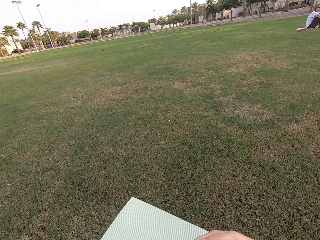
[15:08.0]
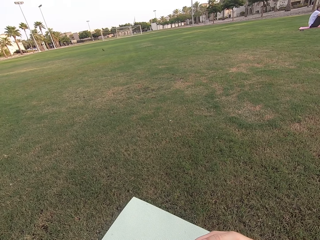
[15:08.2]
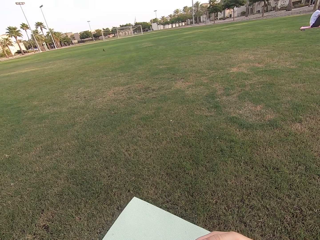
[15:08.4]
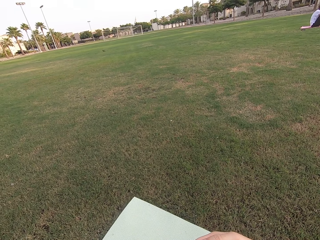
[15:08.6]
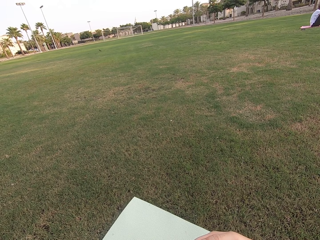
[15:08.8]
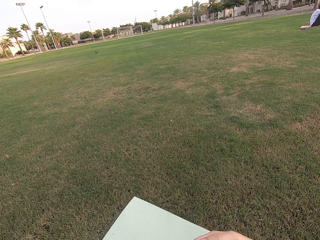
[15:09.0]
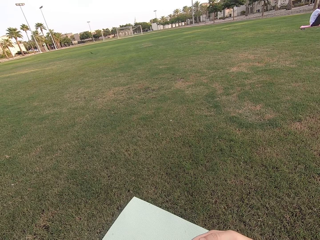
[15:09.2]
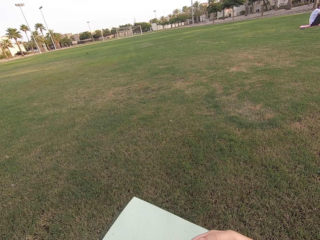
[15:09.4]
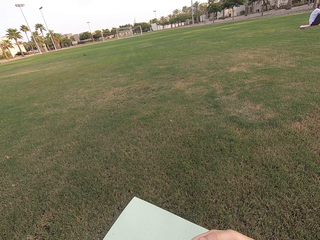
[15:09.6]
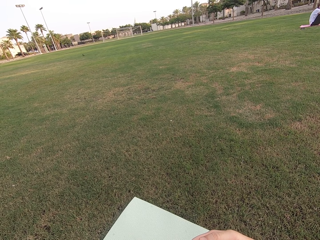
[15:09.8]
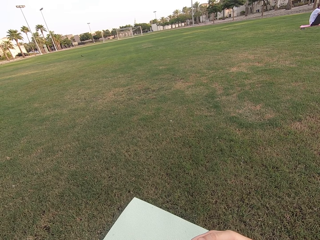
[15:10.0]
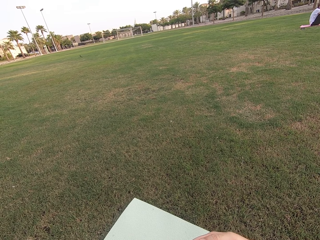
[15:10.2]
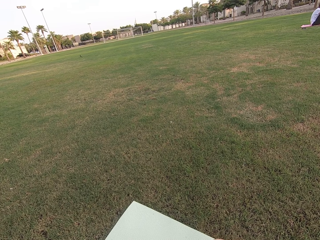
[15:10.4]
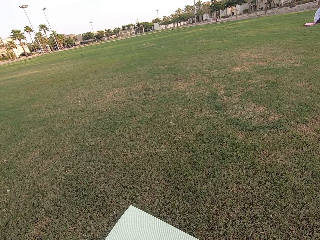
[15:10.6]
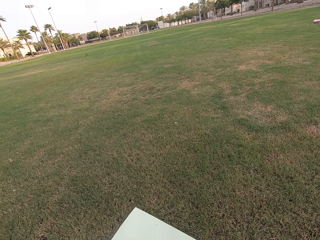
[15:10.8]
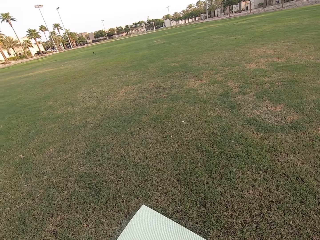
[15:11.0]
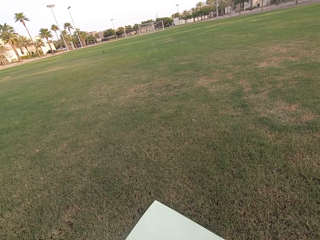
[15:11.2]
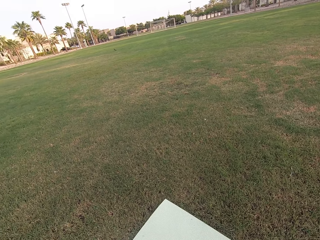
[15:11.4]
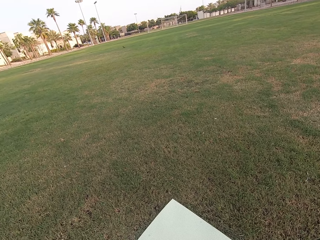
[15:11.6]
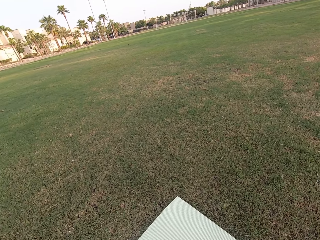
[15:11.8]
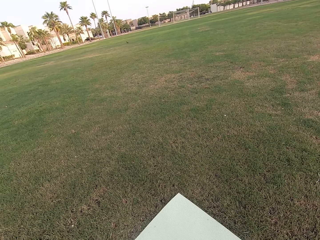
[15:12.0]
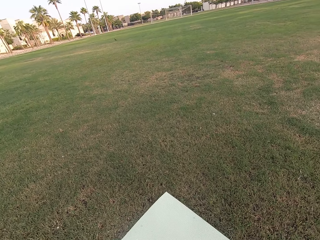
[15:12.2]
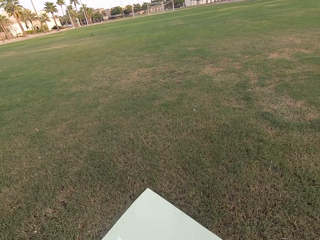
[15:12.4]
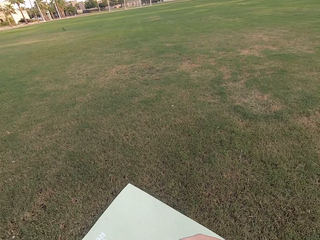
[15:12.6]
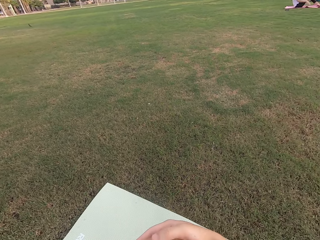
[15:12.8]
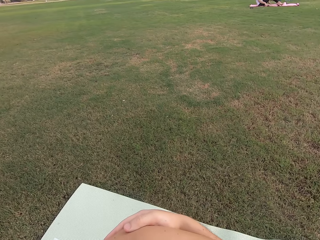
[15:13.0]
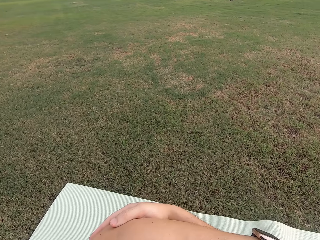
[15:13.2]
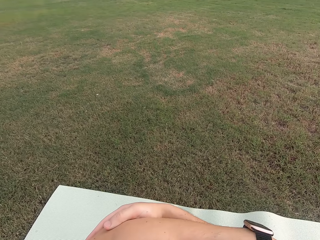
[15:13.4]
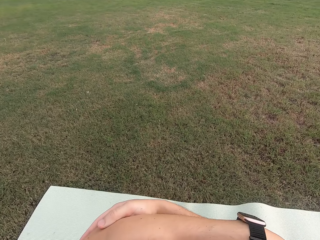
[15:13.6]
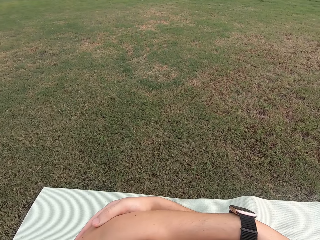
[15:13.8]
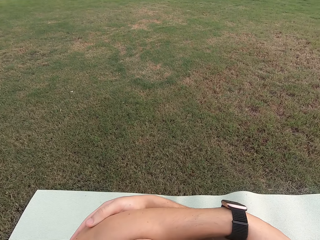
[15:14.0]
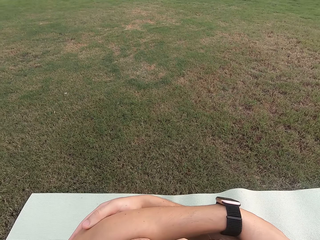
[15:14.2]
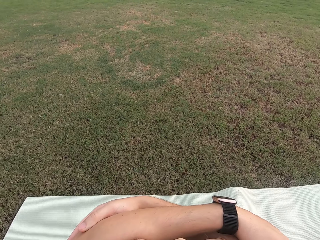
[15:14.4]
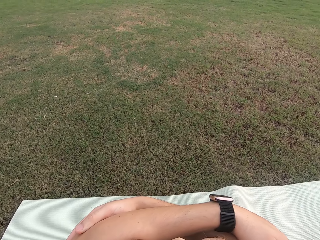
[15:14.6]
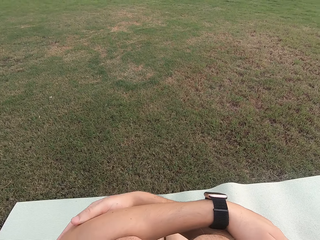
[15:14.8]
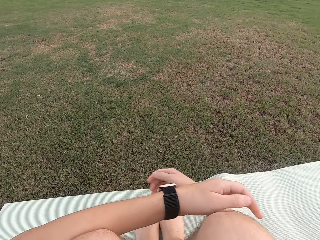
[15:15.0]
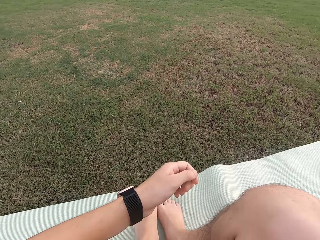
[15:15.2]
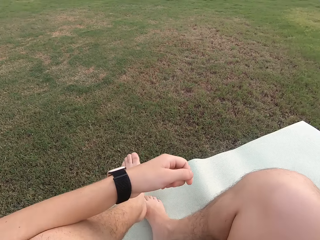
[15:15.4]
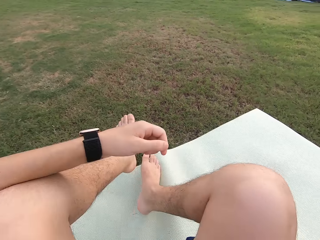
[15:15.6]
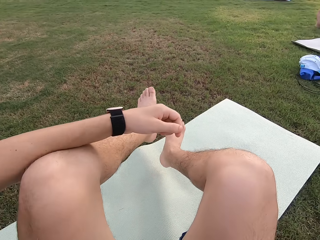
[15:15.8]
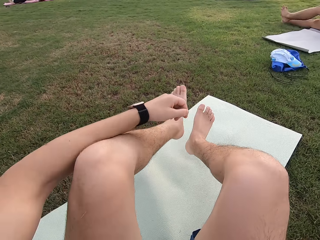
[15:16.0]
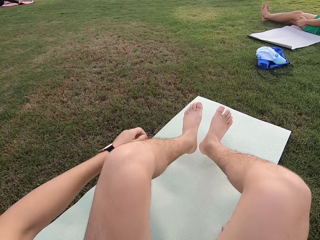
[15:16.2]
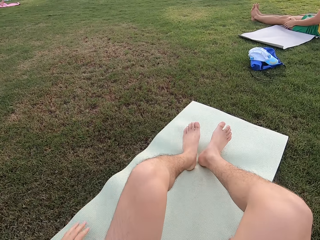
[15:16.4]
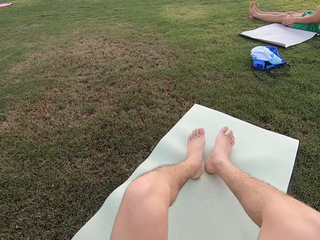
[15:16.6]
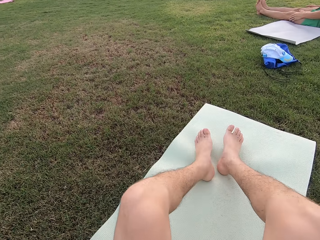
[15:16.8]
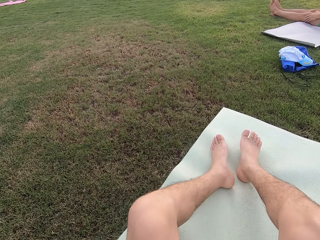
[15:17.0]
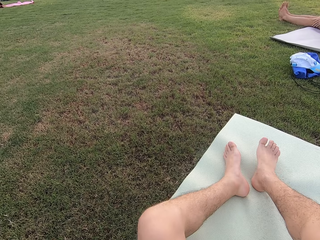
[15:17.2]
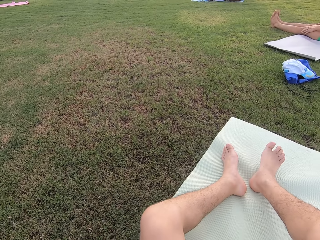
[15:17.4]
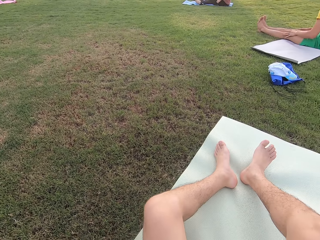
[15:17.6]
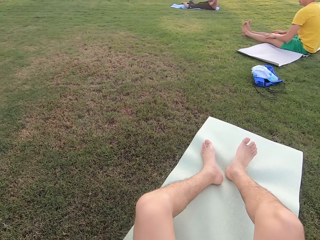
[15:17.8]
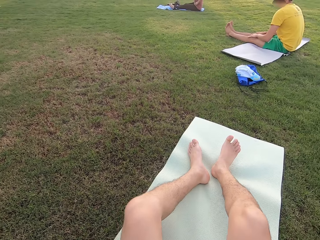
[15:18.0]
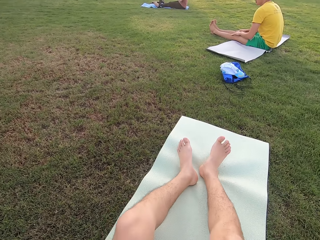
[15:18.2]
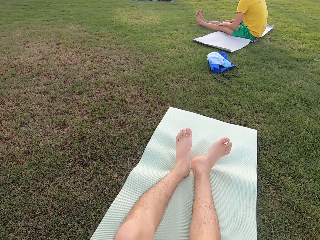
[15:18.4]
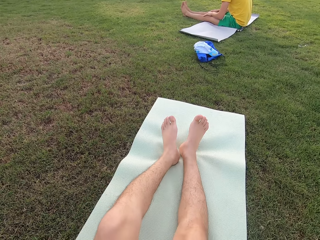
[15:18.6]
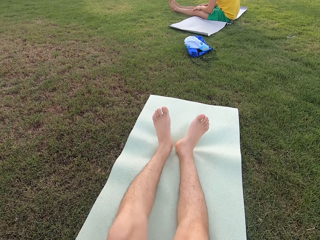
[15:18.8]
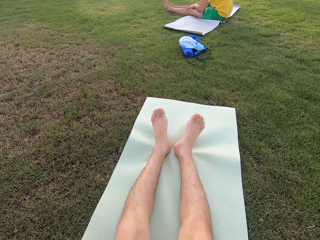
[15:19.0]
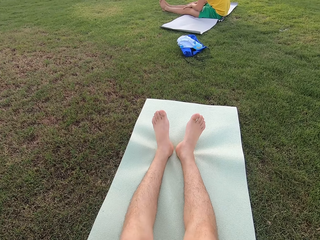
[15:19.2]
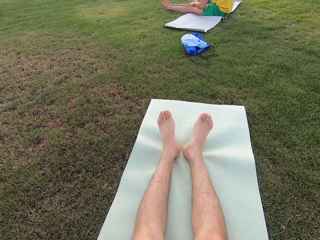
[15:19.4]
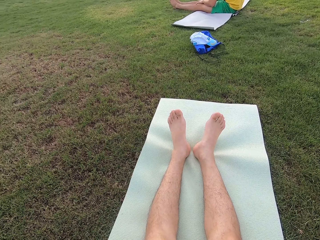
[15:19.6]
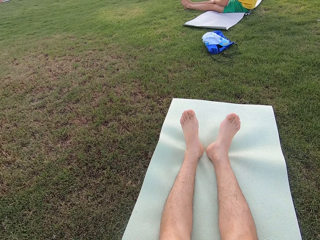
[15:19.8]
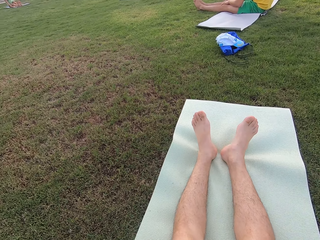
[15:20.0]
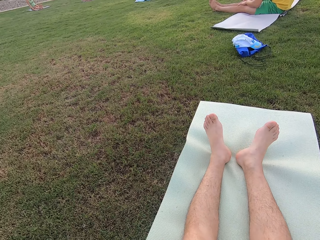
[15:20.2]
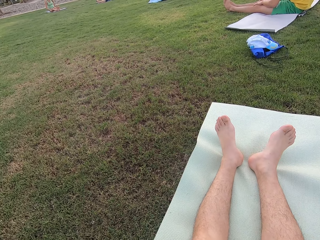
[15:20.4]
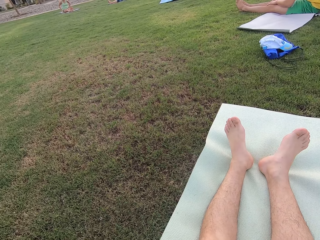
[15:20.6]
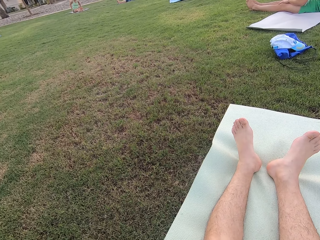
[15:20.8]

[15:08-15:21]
The camera wearer sits on the ground. A woman sits on the ground. The camera wearer moves his legs.

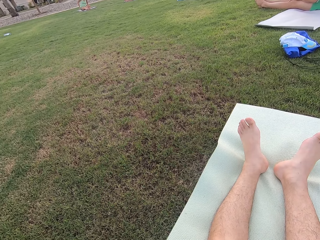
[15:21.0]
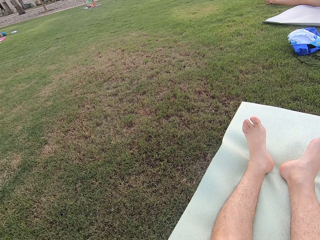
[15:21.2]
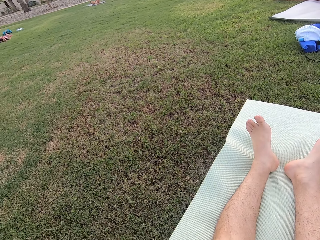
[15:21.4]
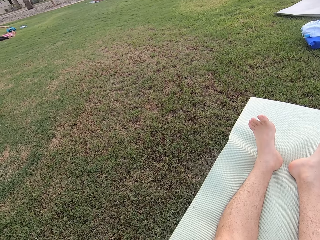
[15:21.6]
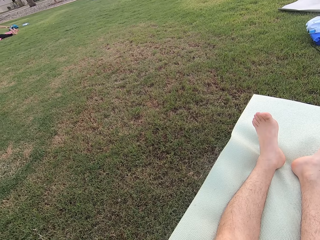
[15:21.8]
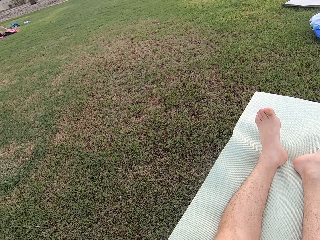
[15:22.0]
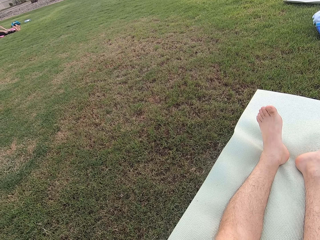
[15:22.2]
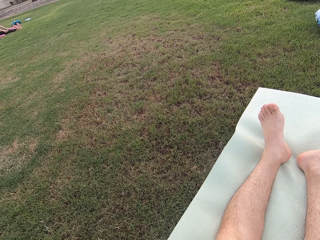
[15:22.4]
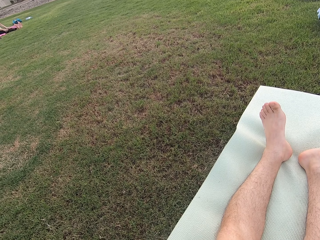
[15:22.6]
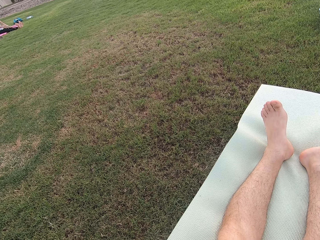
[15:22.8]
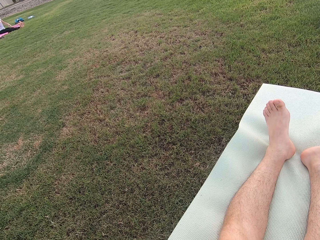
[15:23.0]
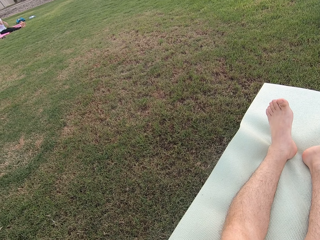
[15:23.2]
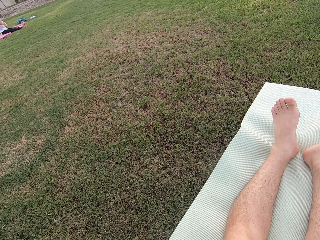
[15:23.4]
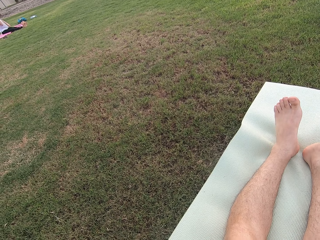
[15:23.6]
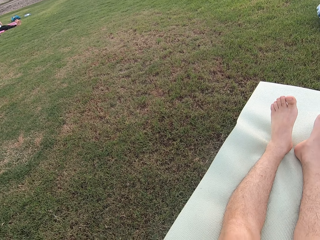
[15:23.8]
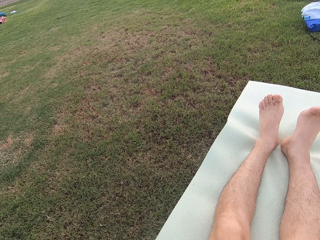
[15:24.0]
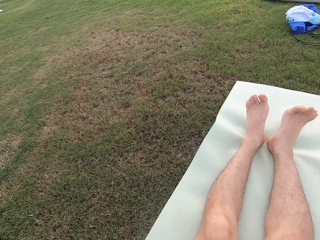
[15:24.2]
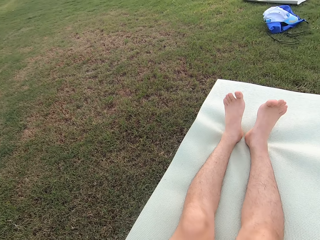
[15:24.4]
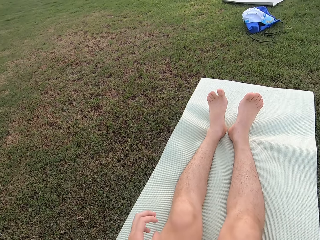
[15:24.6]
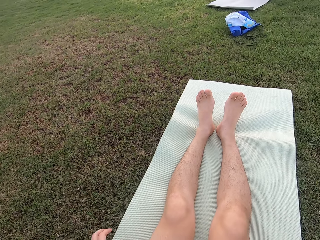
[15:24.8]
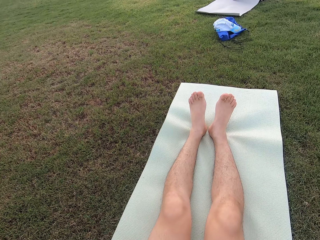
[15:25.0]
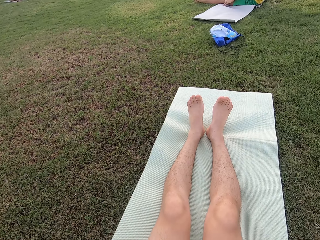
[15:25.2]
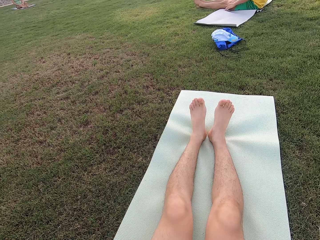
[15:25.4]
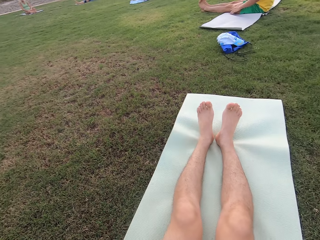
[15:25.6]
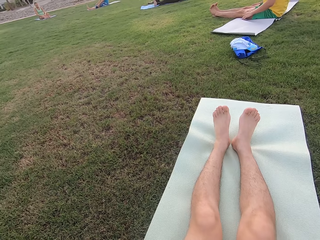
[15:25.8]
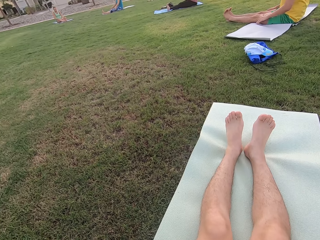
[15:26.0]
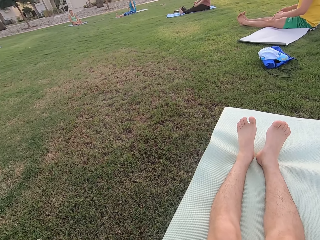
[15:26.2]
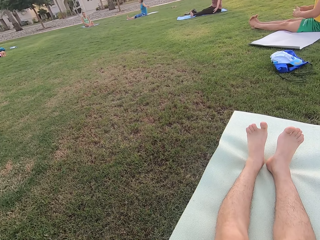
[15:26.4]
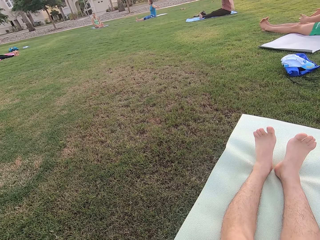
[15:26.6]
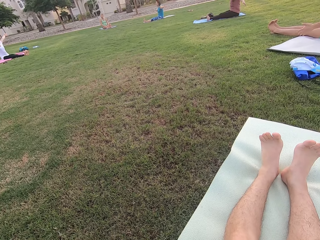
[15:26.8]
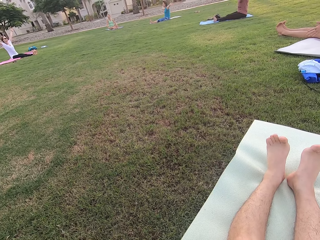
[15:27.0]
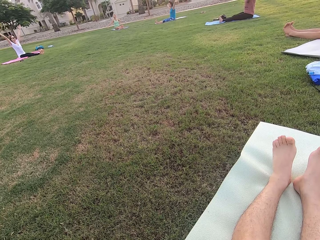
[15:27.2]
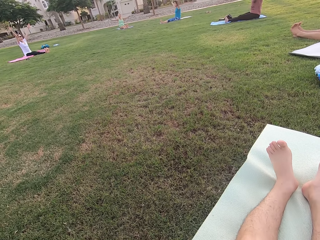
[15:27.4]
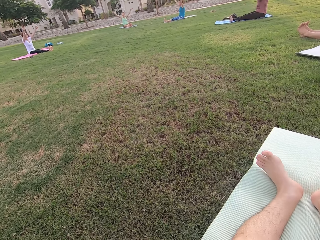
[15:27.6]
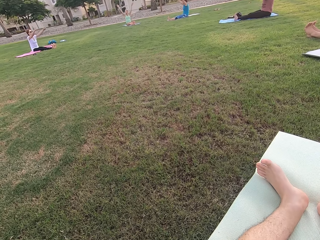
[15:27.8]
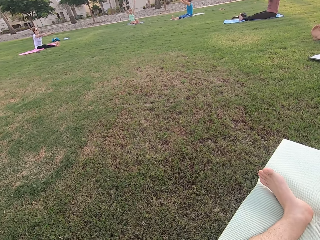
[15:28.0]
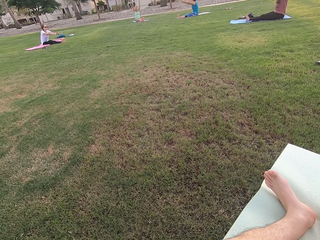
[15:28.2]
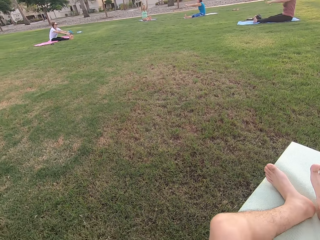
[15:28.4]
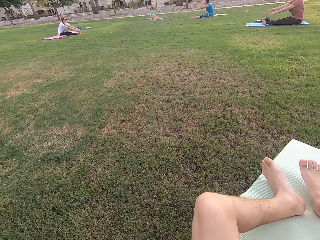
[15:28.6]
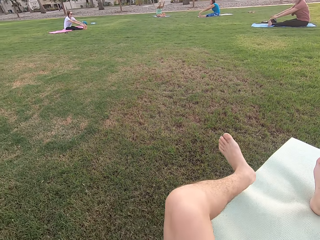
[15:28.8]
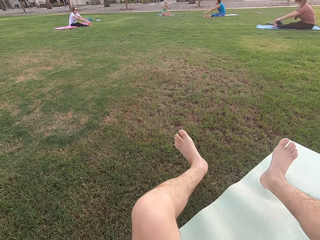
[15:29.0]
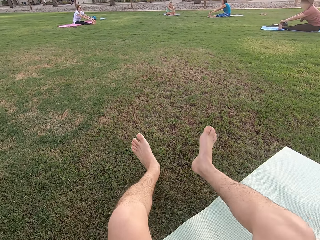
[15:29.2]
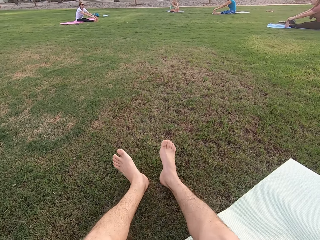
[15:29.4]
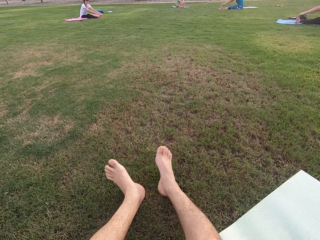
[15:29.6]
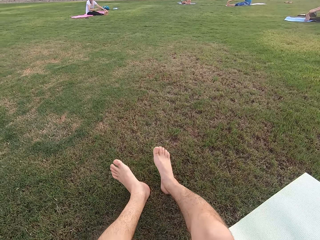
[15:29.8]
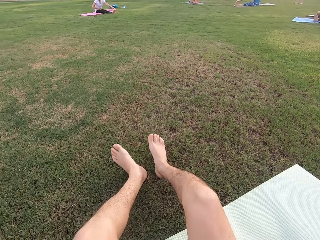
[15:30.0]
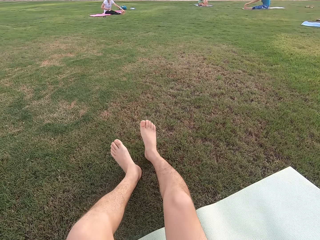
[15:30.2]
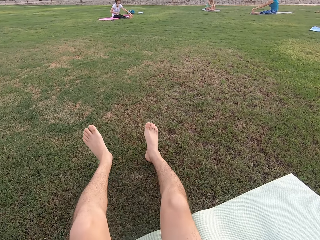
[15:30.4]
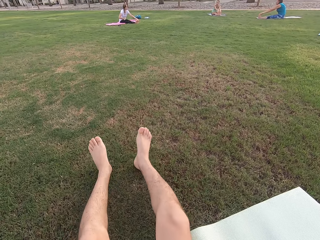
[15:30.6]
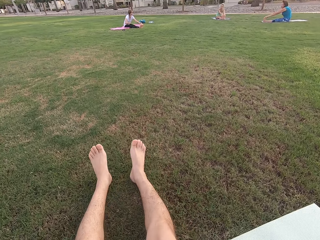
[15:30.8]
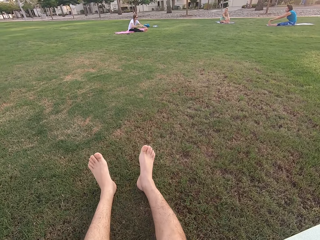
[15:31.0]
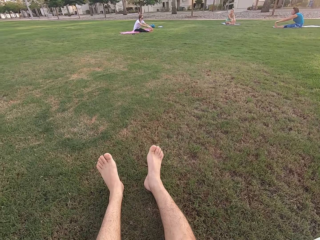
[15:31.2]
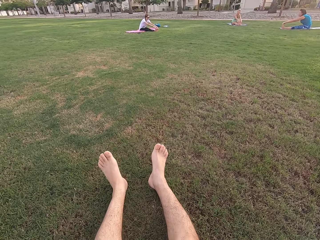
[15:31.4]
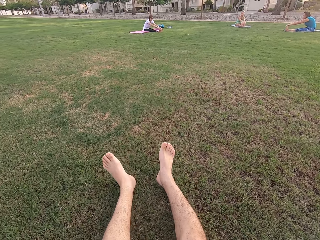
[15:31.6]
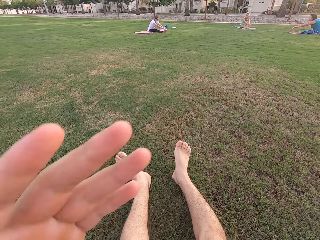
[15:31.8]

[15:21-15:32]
Women sit on the ground. The camera wearer moves his legs to the left.
